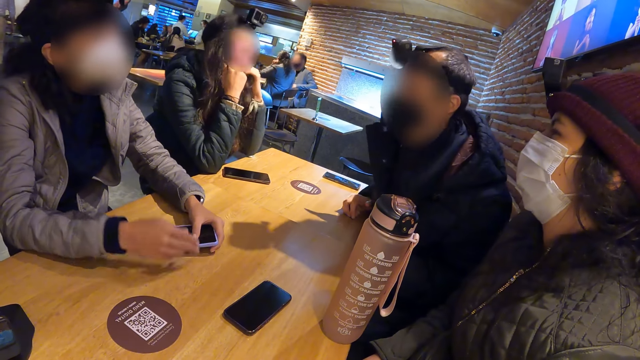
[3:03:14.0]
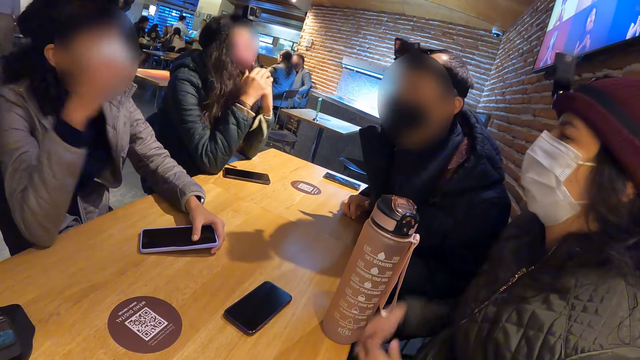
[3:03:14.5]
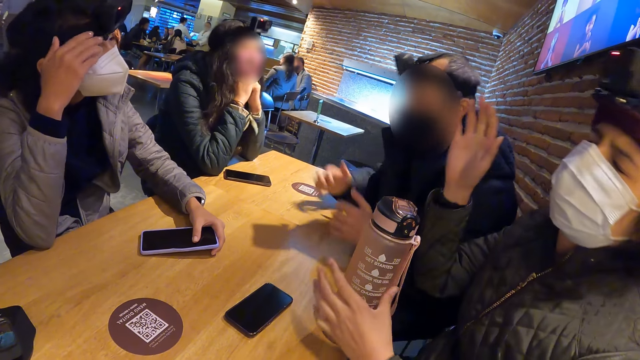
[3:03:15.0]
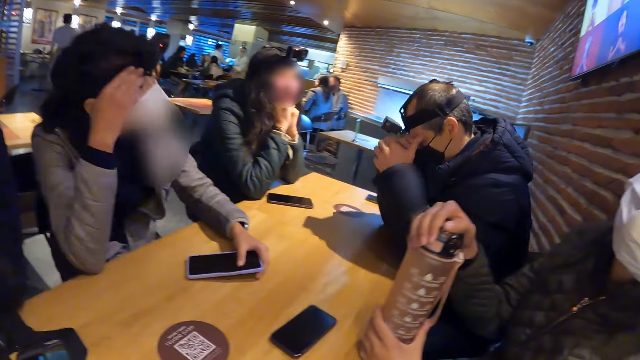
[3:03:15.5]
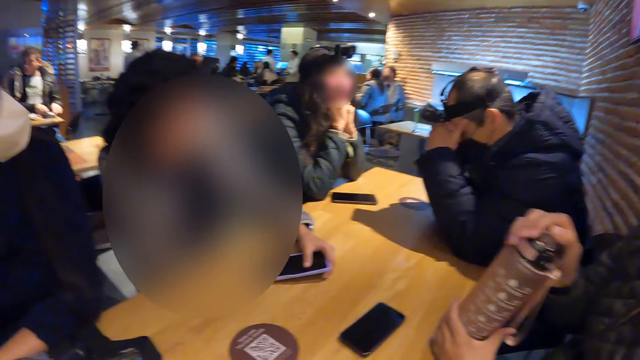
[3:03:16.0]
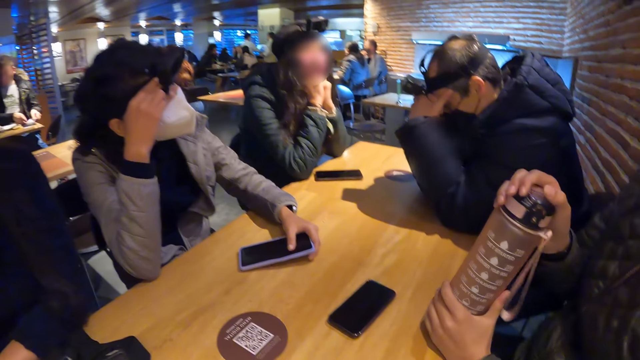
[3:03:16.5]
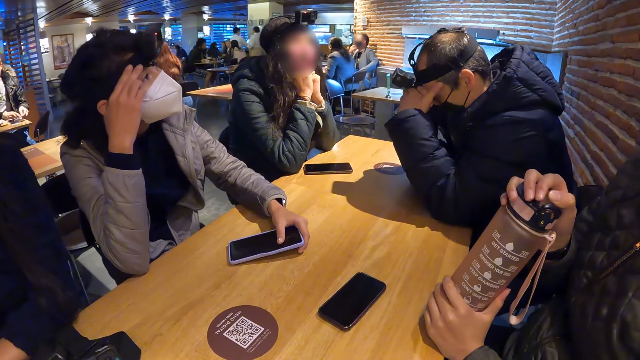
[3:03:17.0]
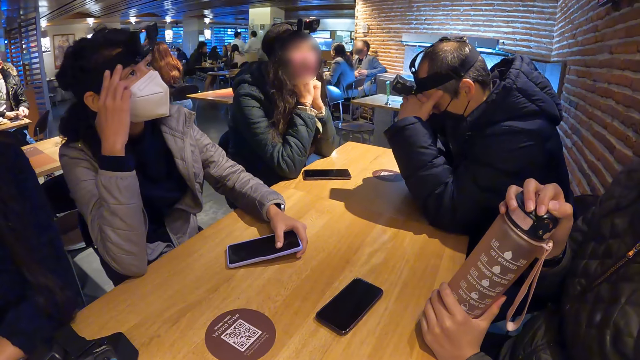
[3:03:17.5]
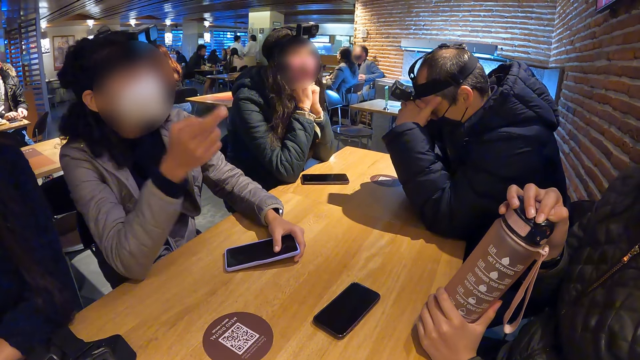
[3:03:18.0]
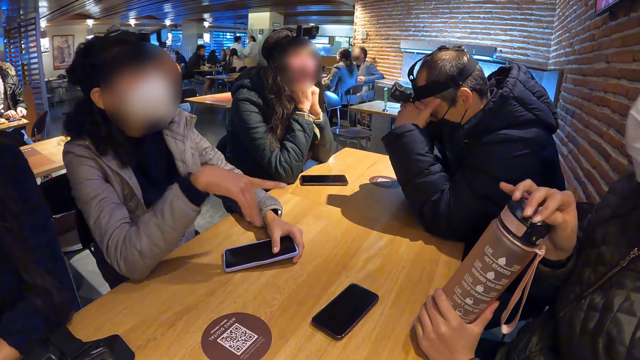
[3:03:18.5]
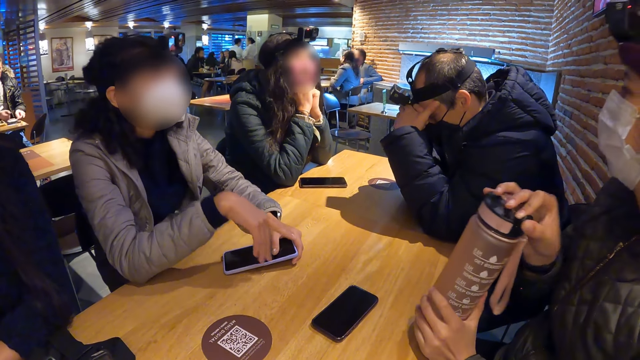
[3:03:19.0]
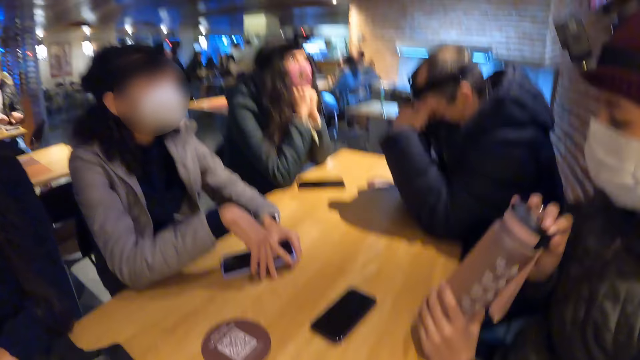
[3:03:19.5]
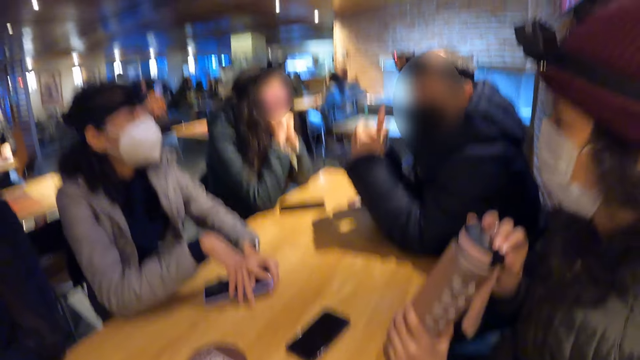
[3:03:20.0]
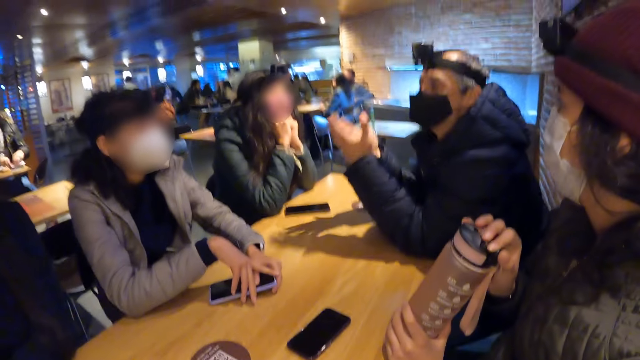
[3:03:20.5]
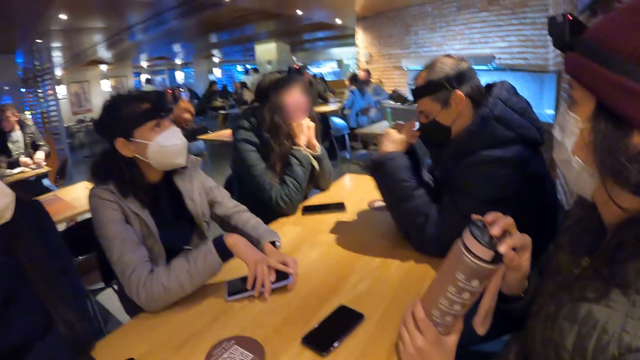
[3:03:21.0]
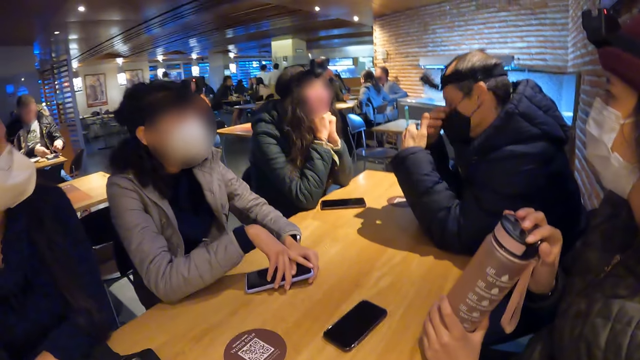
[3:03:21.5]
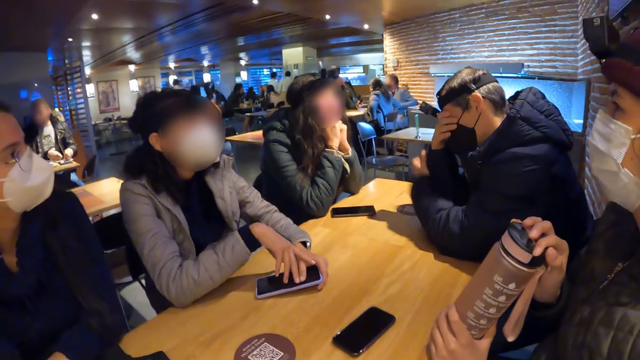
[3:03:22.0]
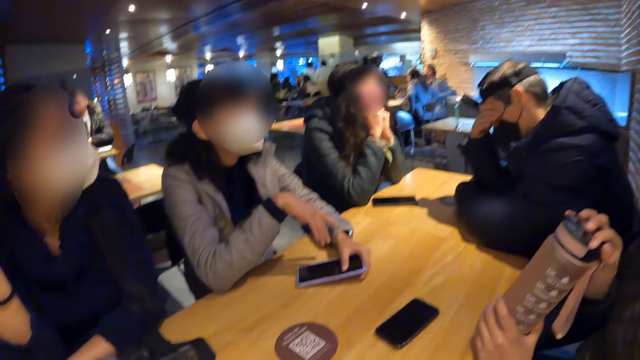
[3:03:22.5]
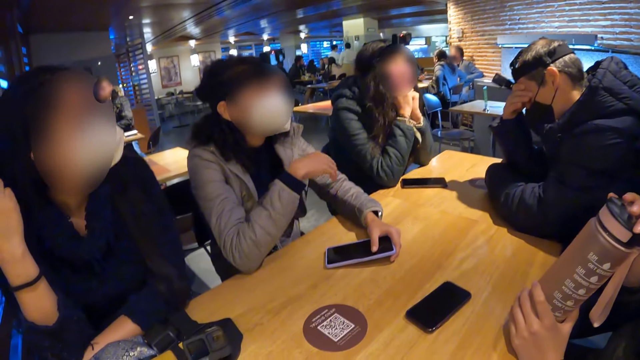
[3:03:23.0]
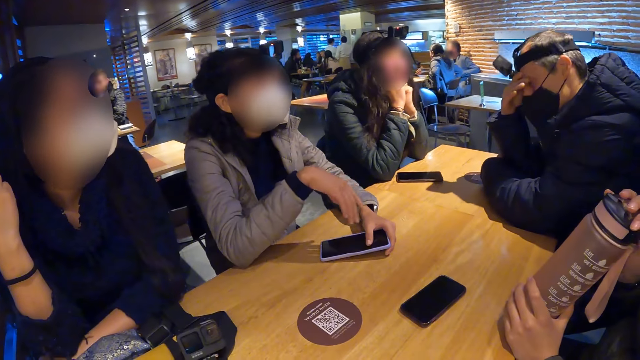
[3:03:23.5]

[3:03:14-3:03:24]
A woman touches her head with her right hand. A lady taps her water bottle. A man touches his face with both hands. Another lady holds her phone on the table. The second lady moves her hands. The man touches his face with his right hand.

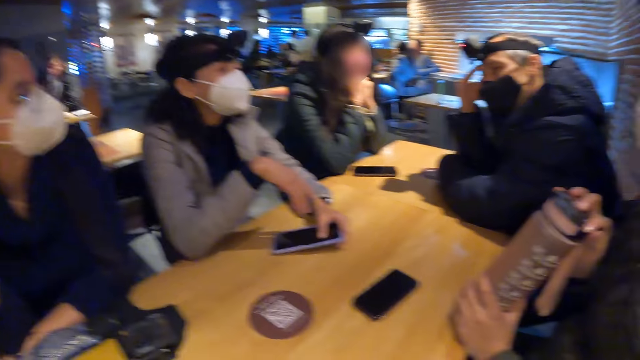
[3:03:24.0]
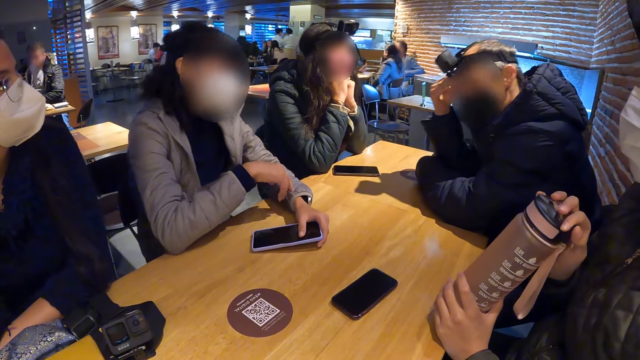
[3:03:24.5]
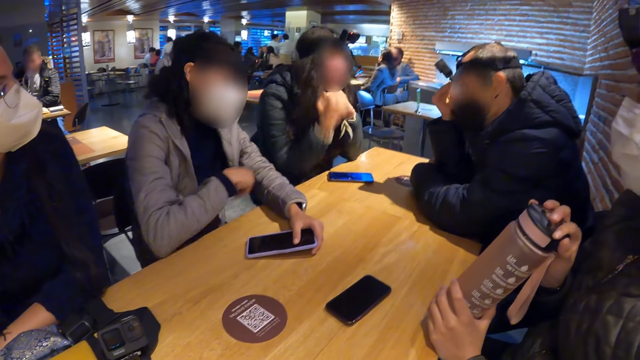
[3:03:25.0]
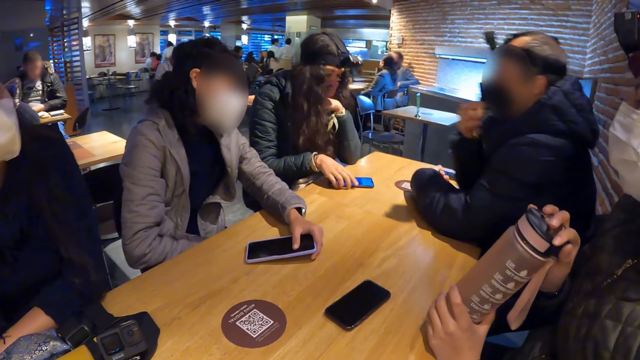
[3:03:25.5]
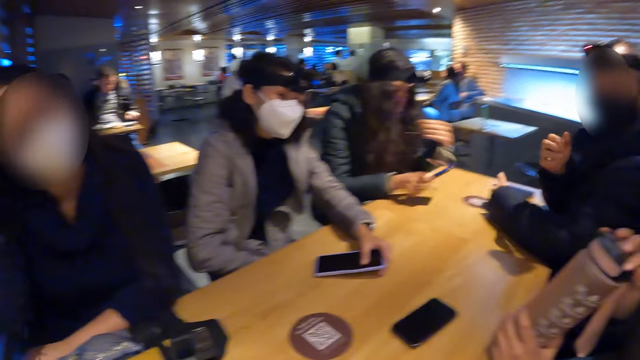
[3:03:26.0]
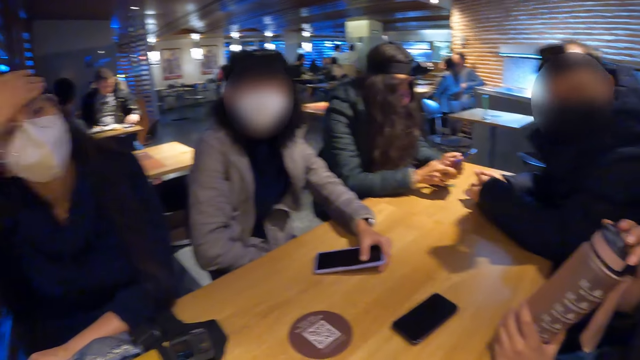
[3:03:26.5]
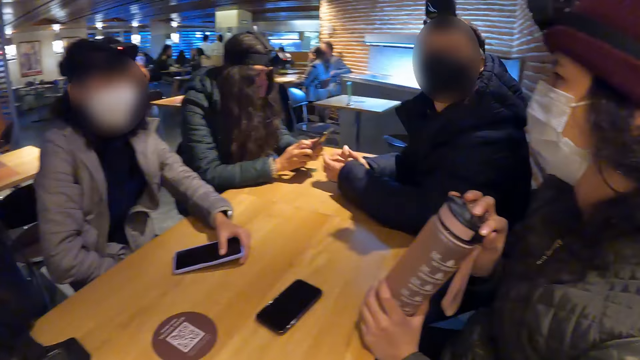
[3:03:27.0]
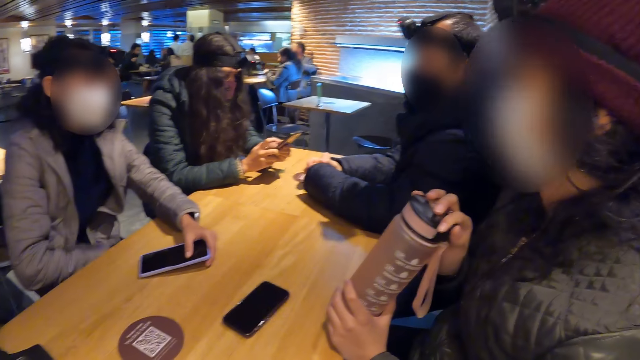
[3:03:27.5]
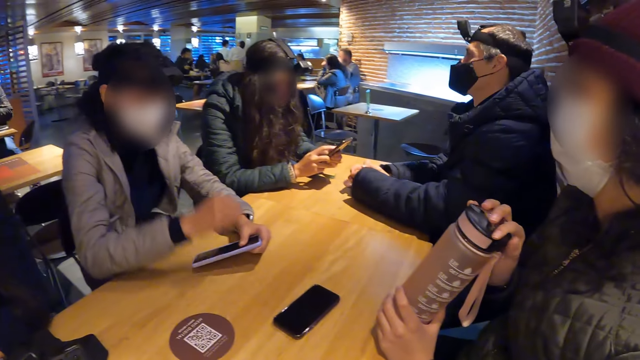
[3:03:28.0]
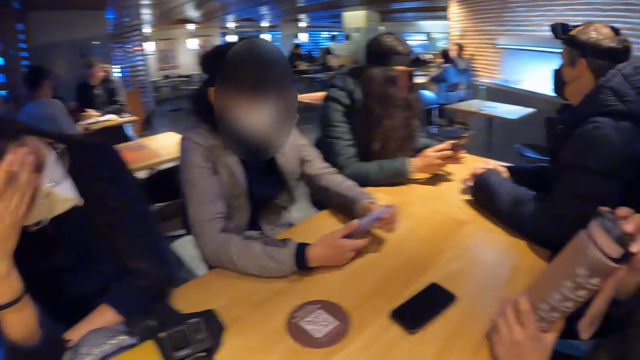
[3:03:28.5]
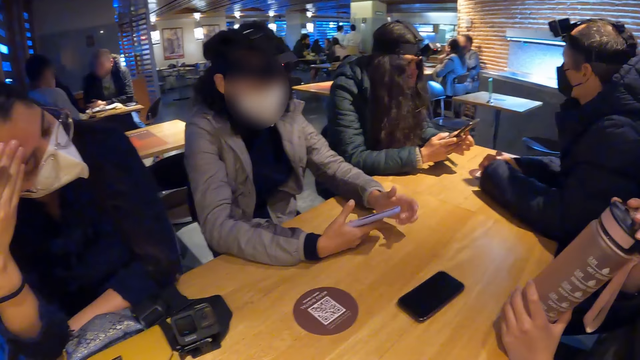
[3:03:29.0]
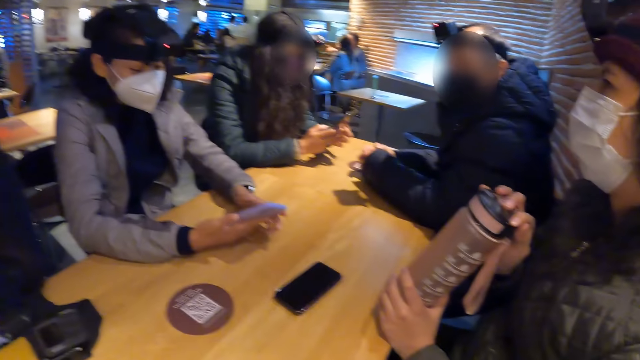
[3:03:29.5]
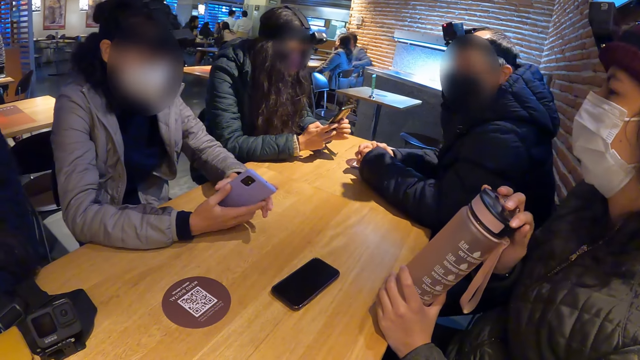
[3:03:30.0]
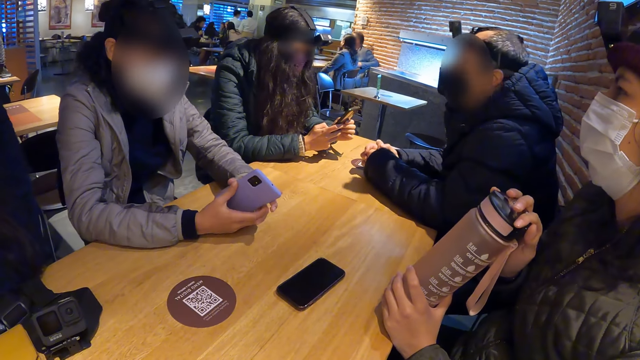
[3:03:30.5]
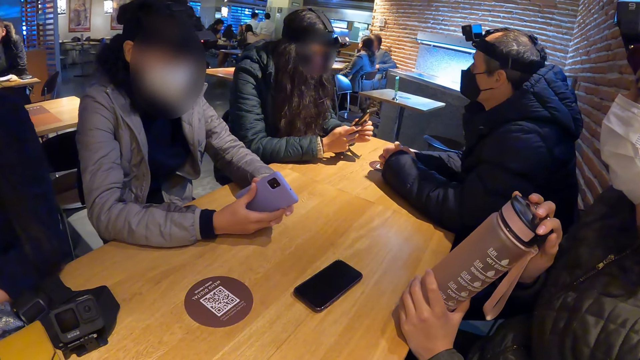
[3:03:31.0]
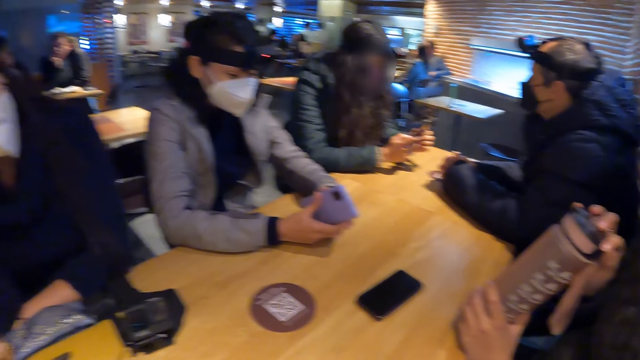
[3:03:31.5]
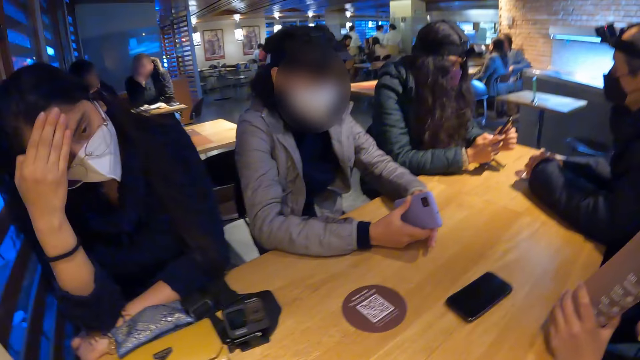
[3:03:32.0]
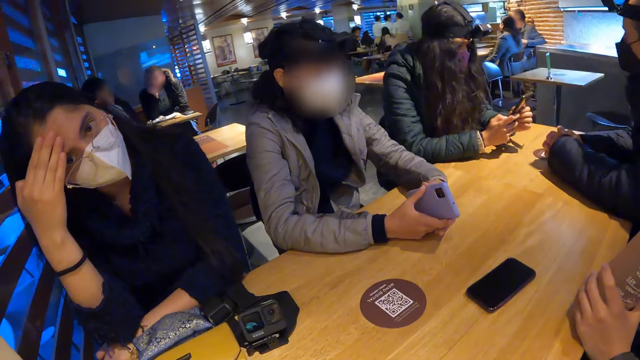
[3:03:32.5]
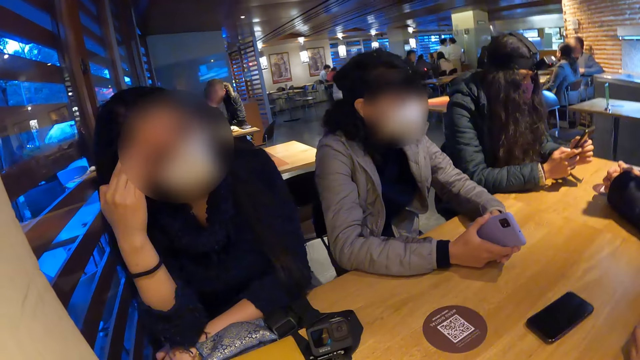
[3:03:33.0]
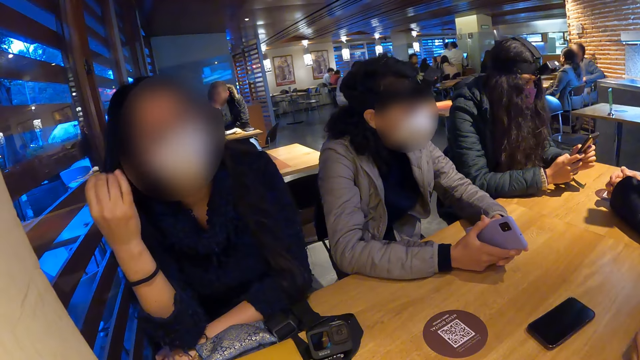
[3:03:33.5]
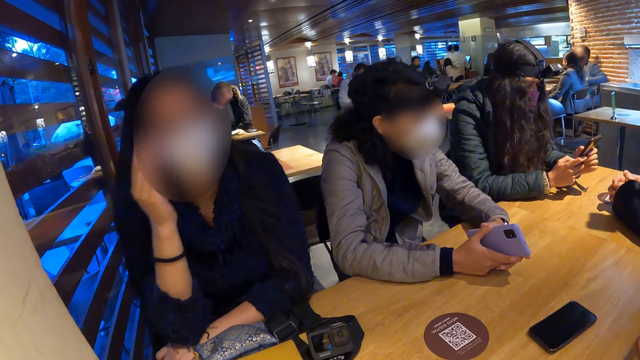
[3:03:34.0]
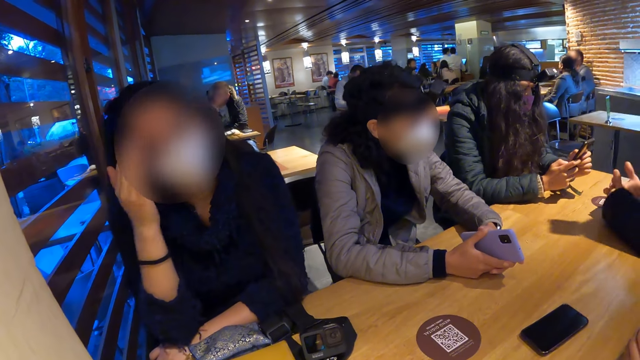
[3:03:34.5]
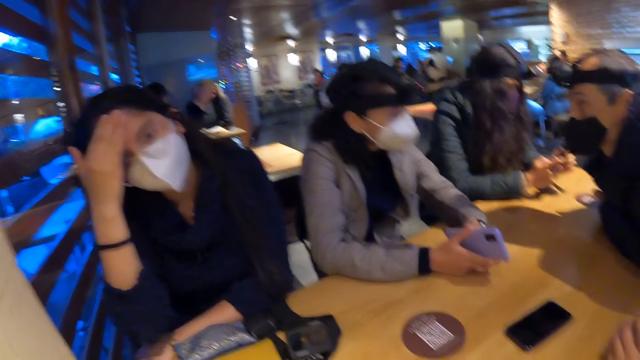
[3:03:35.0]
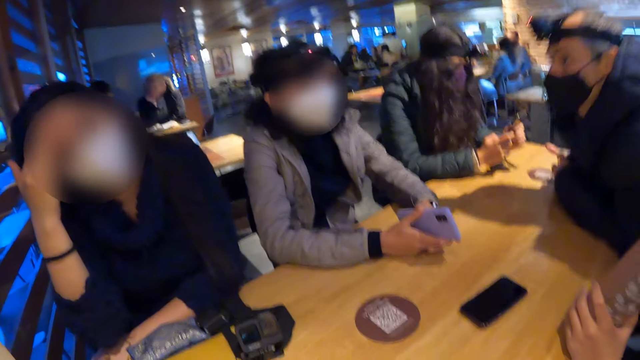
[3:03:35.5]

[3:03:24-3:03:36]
A woman picks up the phone on the table with her right hand. She operates the phone with both hands. A lady touches her face. Another woman pats her hair with her right hand. A third woman holds the phone in her left hand with her right hand.
